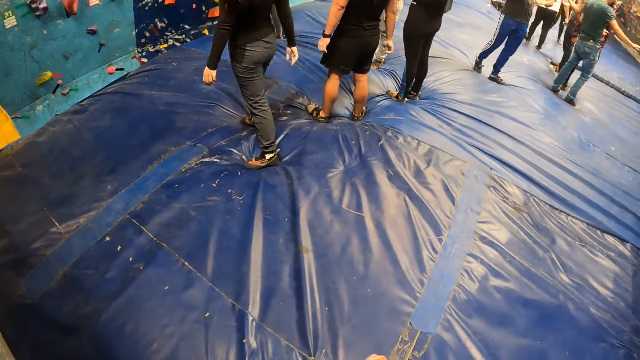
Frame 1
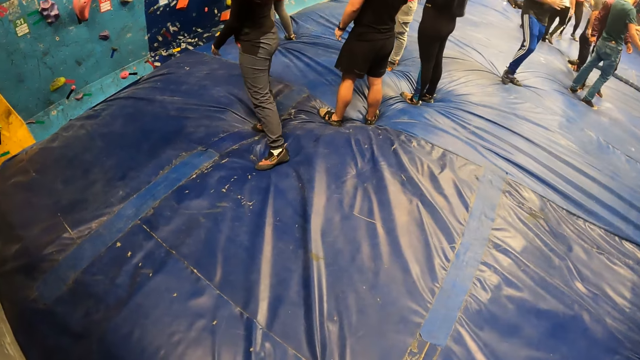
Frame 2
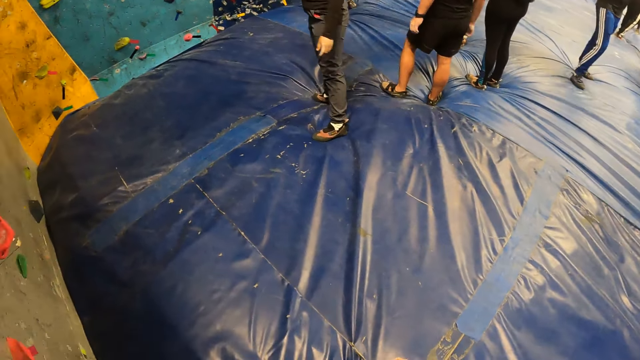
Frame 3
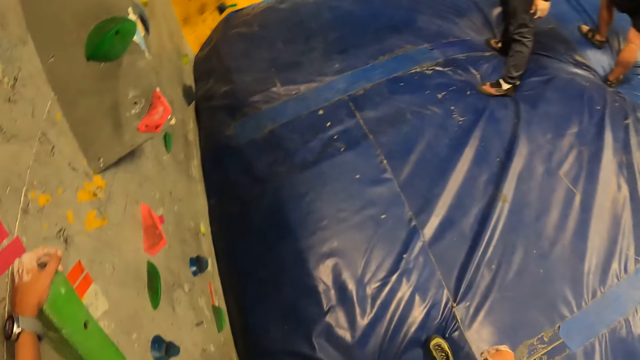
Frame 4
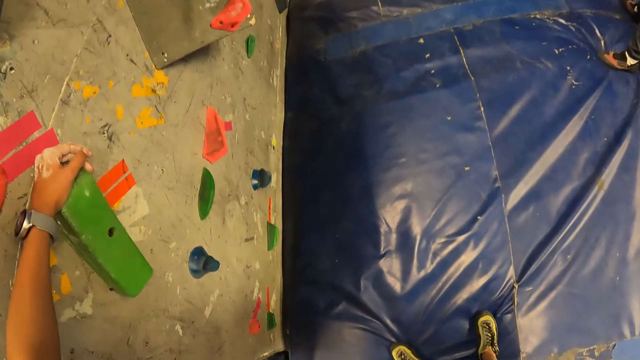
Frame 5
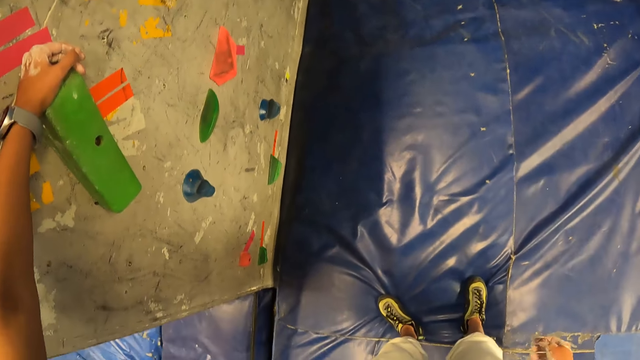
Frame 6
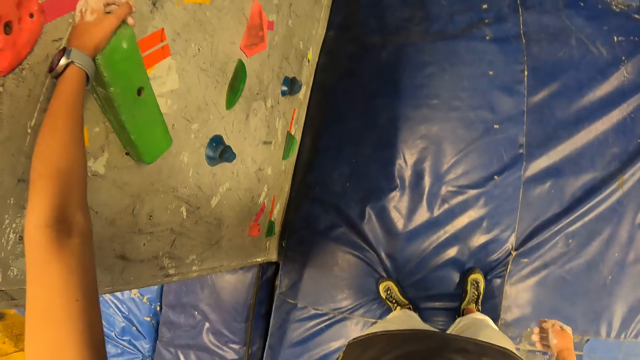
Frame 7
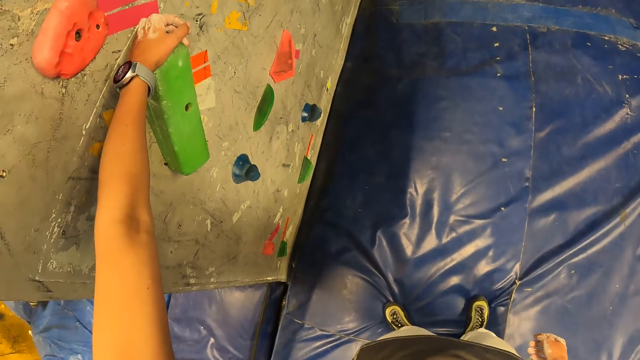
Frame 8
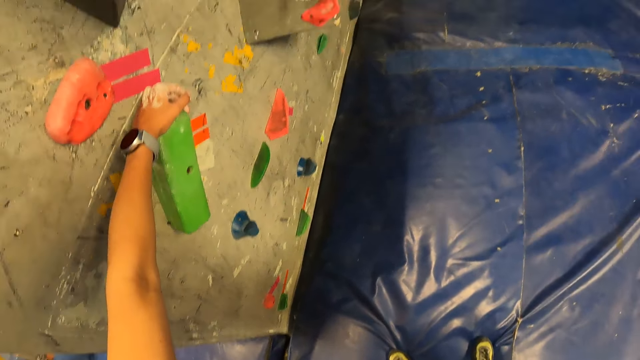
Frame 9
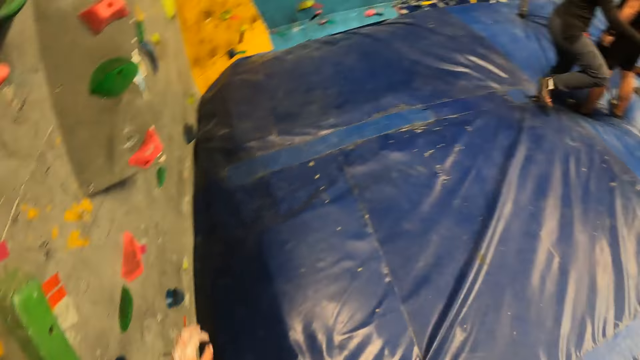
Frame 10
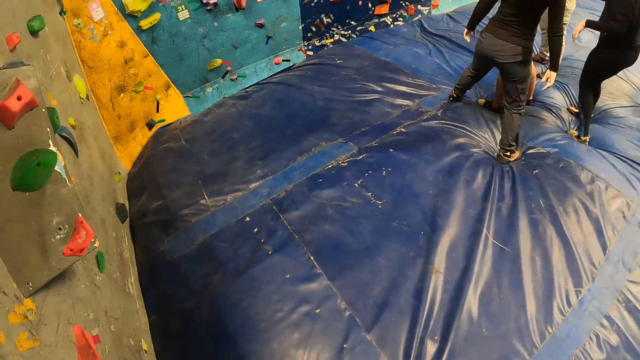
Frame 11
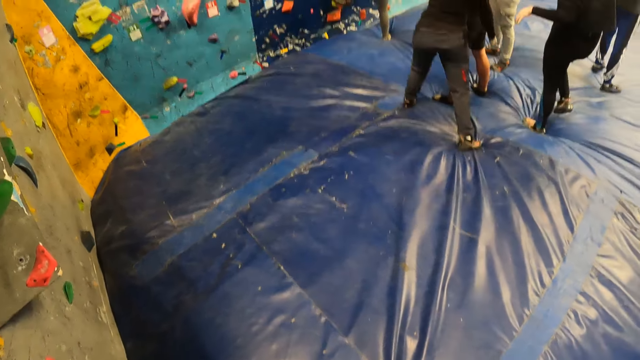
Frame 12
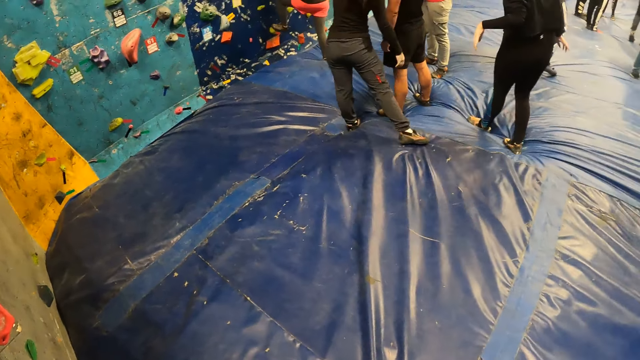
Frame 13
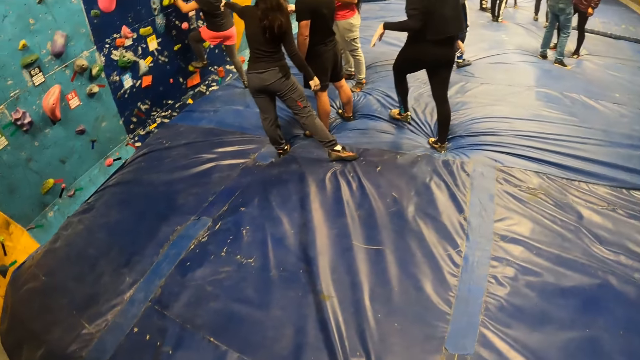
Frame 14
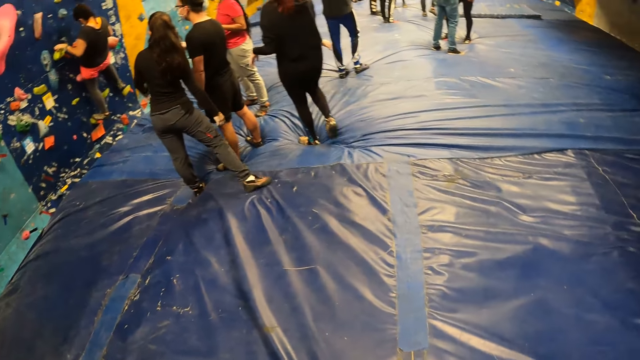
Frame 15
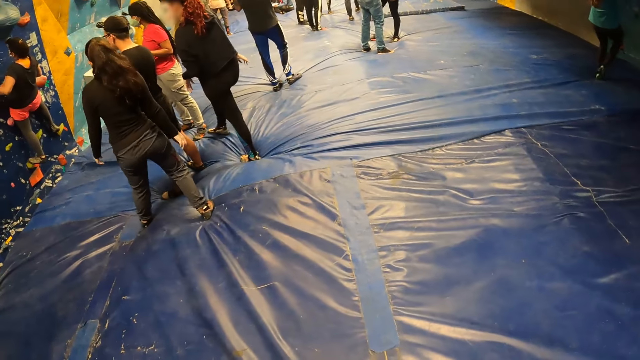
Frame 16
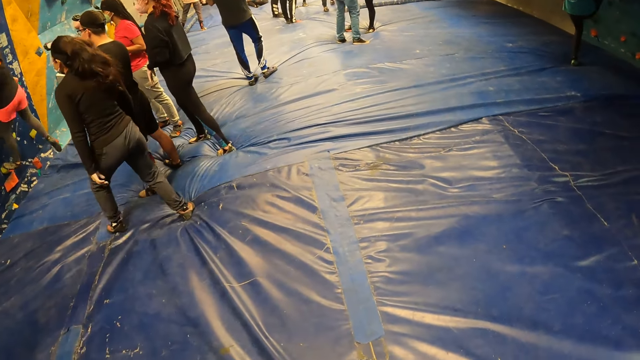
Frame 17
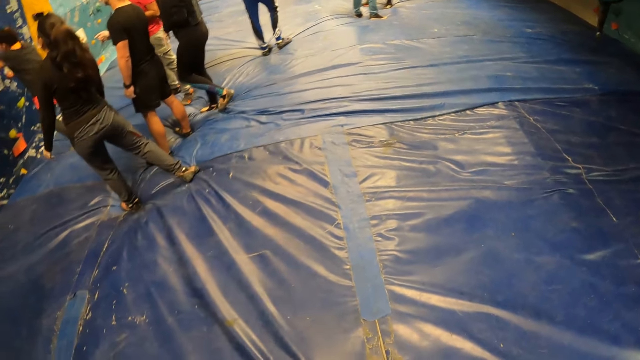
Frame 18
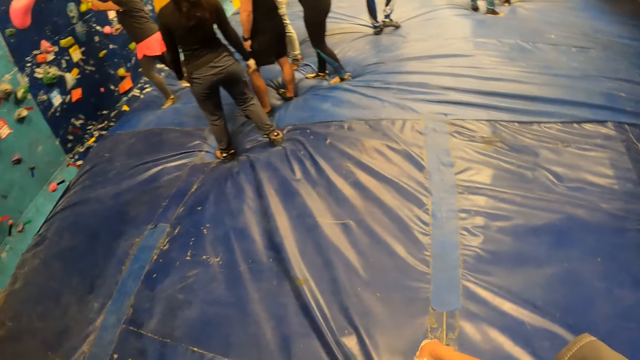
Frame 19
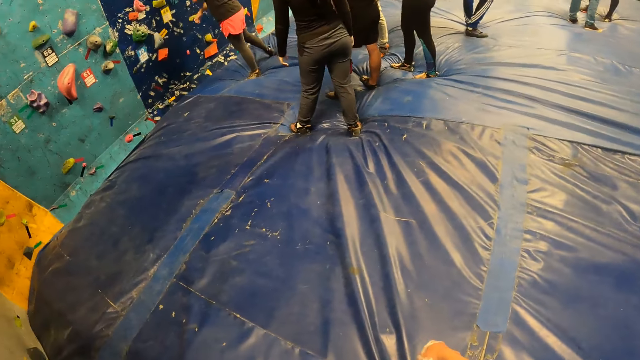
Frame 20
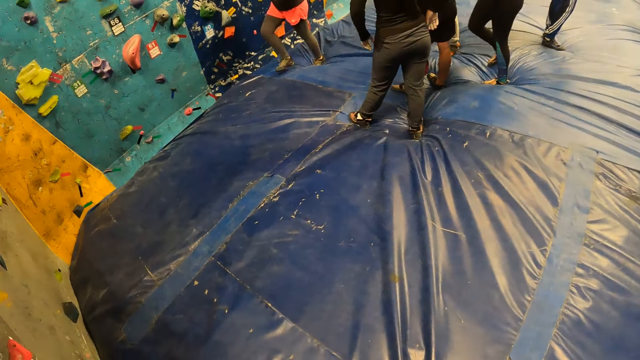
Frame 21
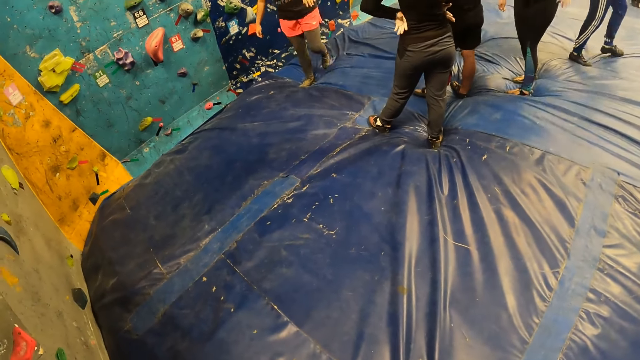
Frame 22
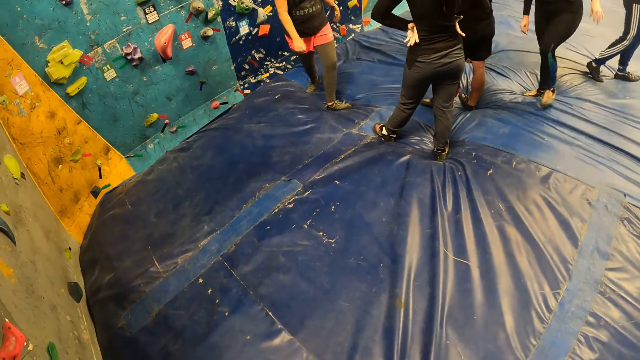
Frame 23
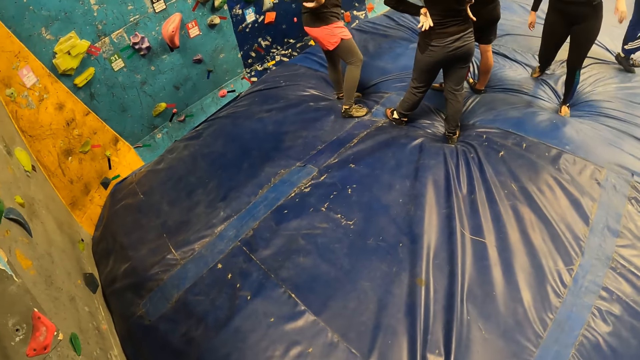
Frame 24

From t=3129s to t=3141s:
The camera wearer places her left hand on the bouldering rock.

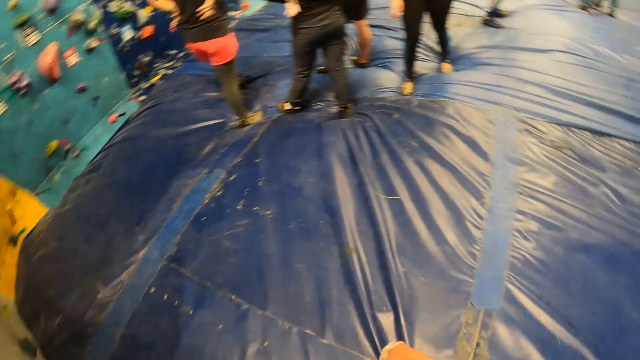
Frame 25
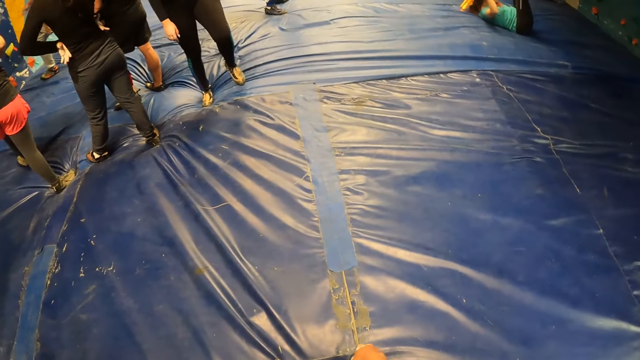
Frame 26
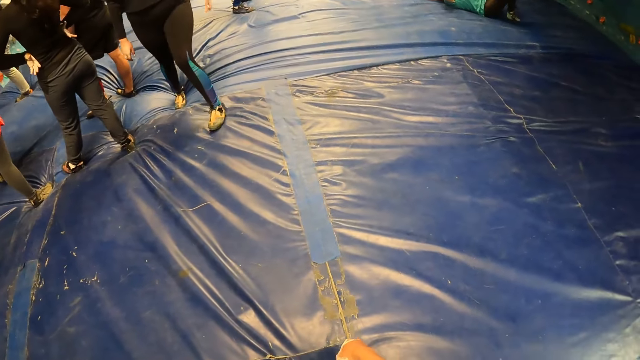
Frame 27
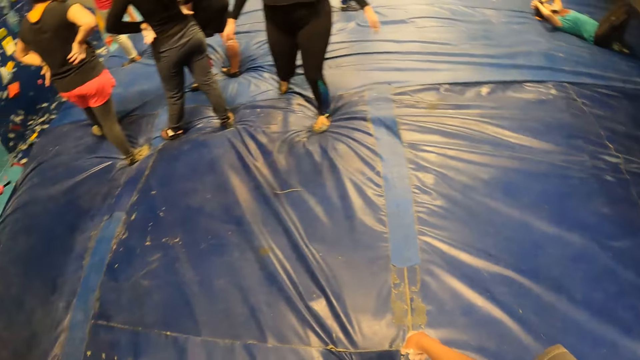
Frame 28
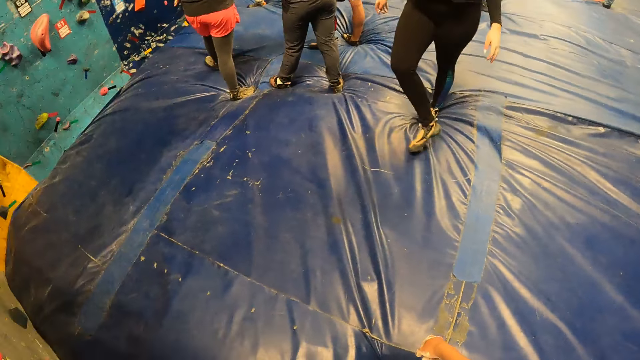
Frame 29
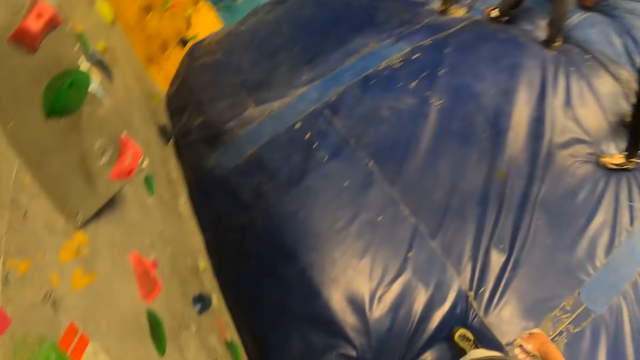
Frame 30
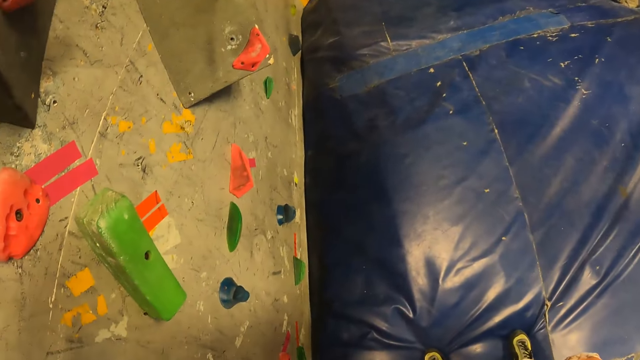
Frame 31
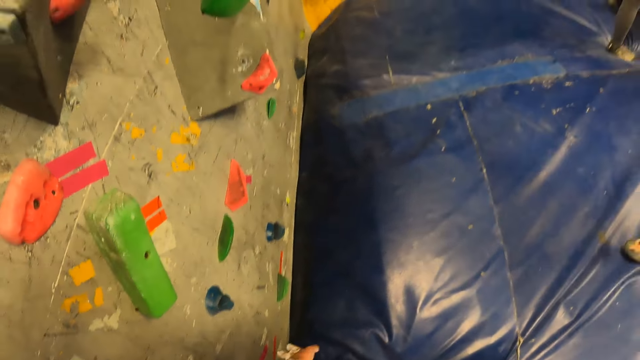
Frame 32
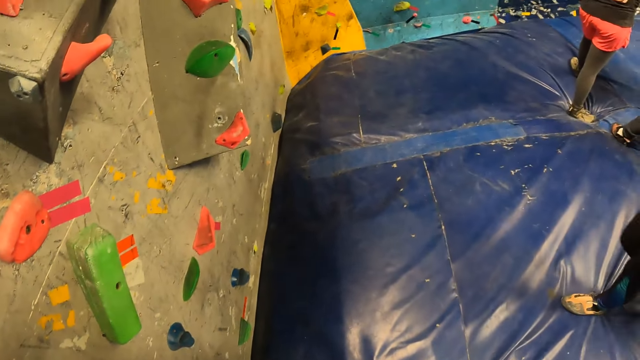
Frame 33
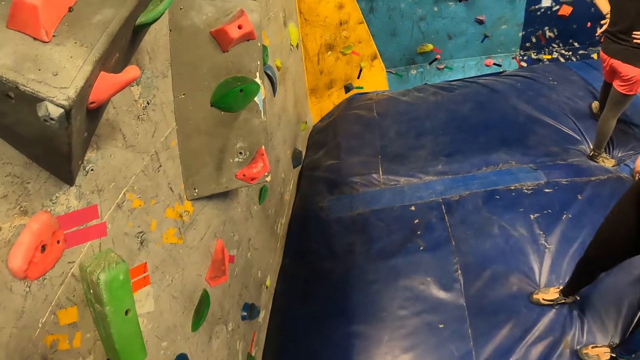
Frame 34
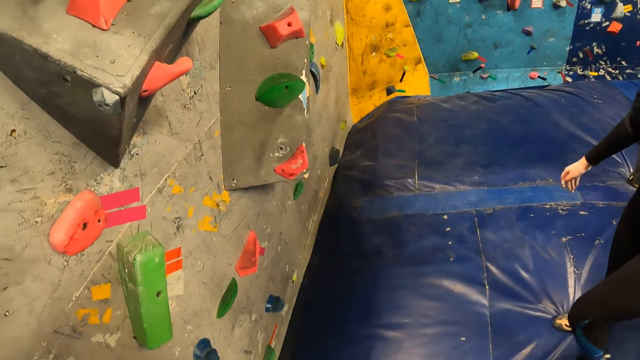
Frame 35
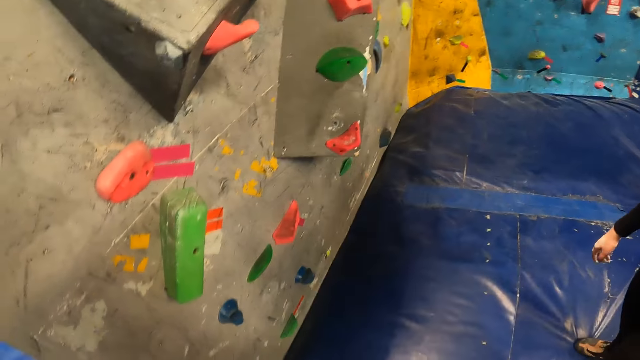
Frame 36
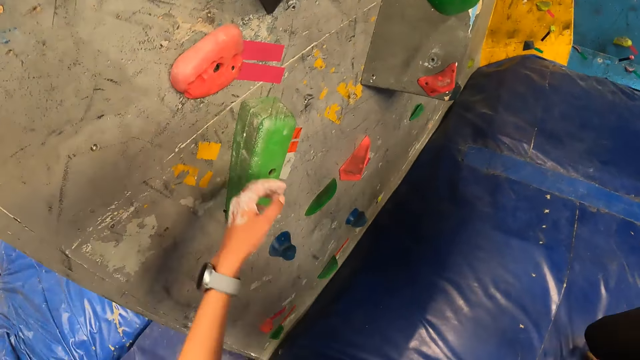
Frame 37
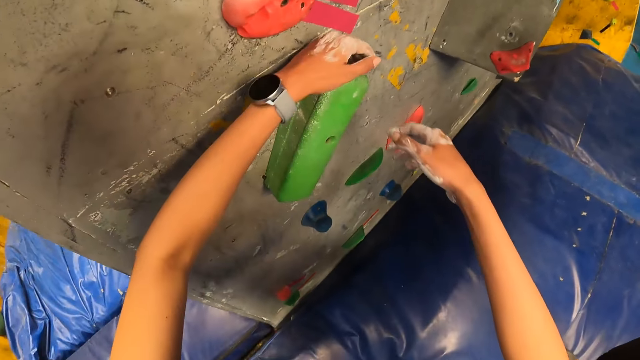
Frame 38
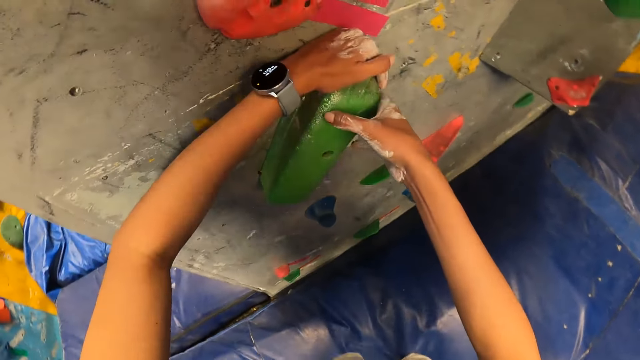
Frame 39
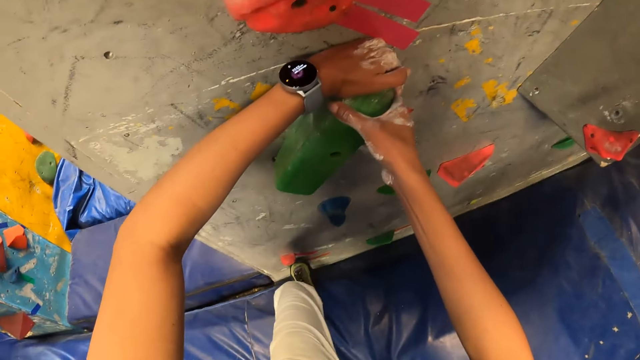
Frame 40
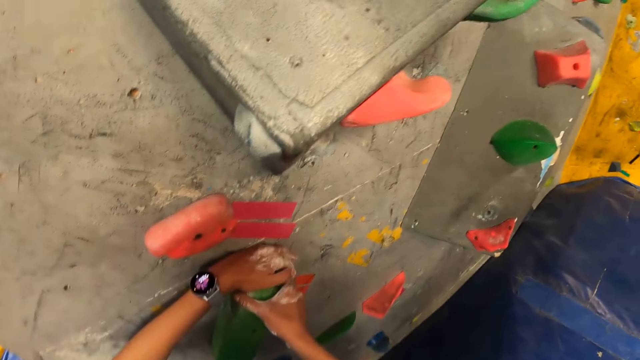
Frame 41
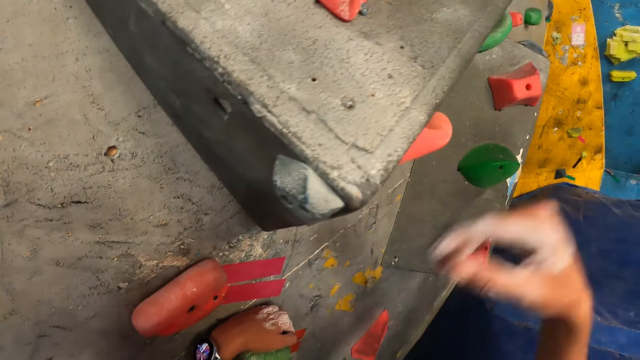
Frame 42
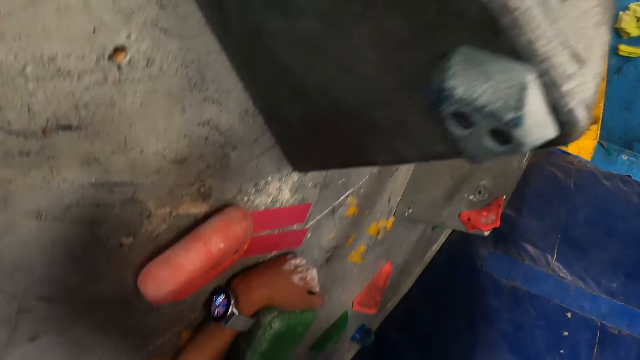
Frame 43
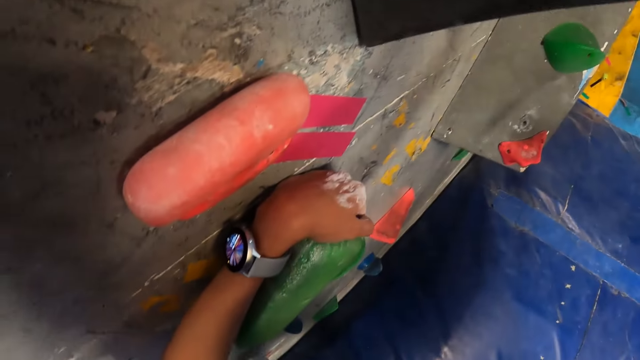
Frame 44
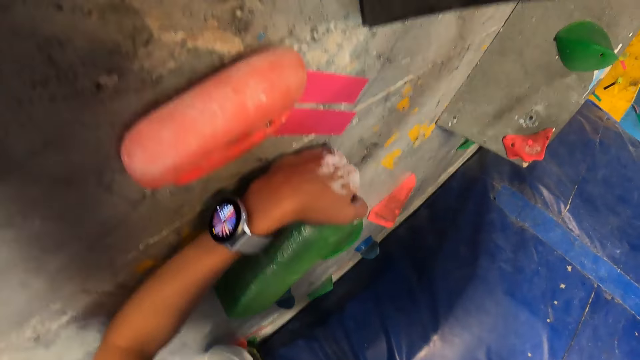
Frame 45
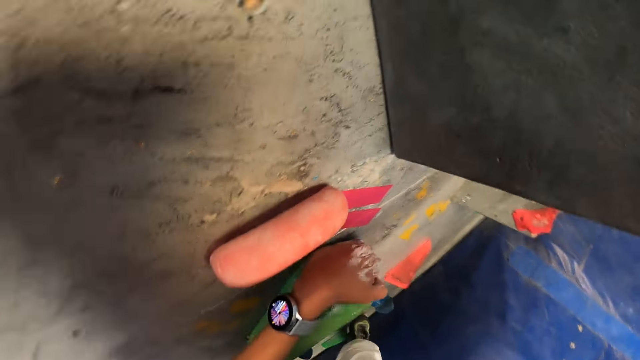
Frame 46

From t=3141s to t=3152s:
The camera wearer places her hands on the bouldering rock. She climbs the bouldering wall with her hands.
